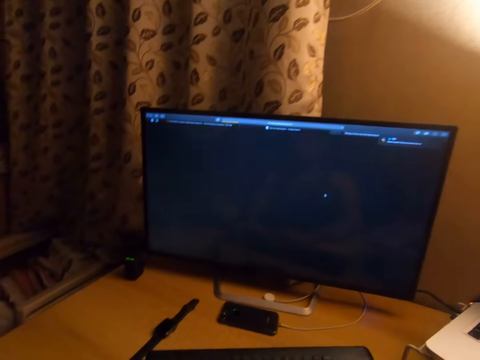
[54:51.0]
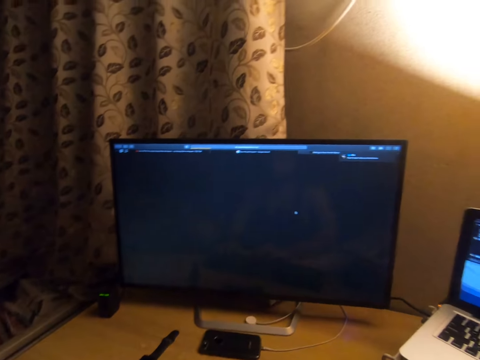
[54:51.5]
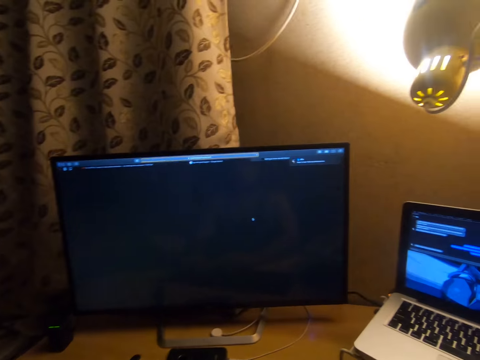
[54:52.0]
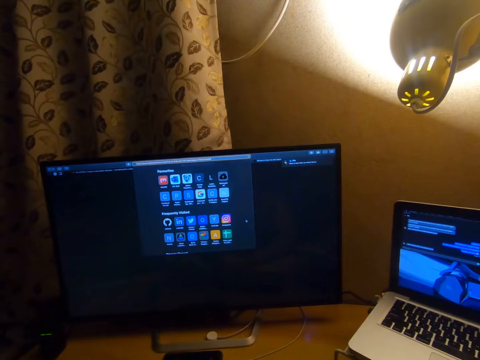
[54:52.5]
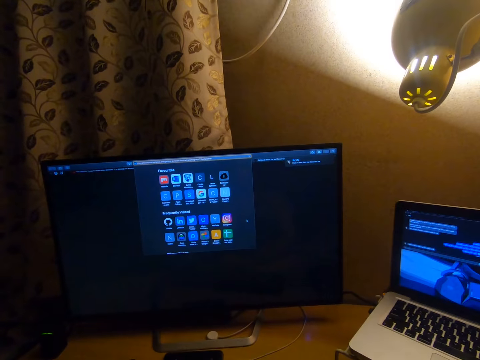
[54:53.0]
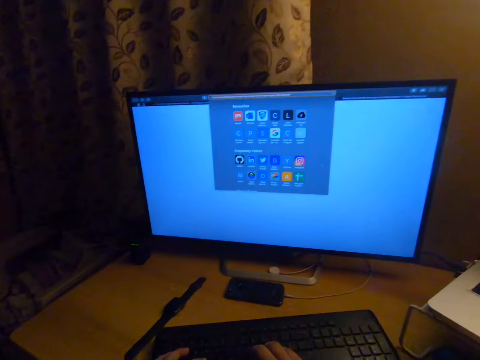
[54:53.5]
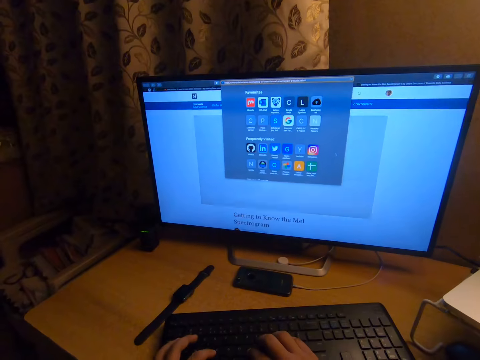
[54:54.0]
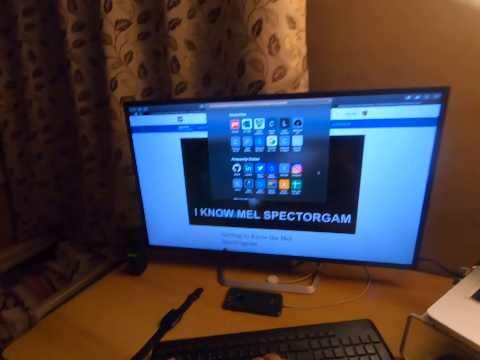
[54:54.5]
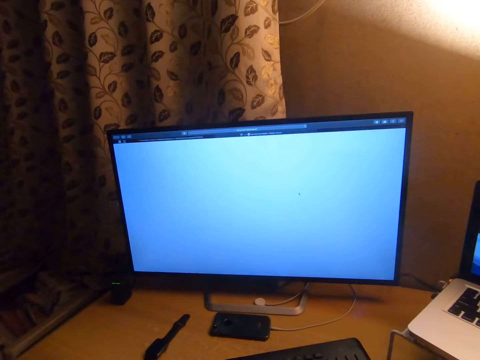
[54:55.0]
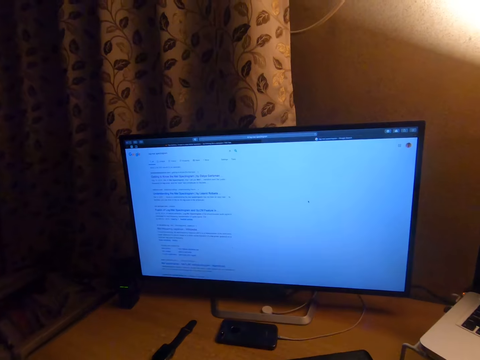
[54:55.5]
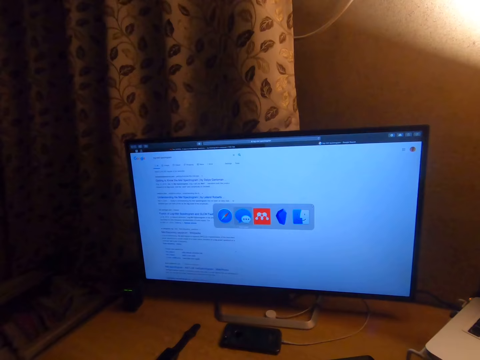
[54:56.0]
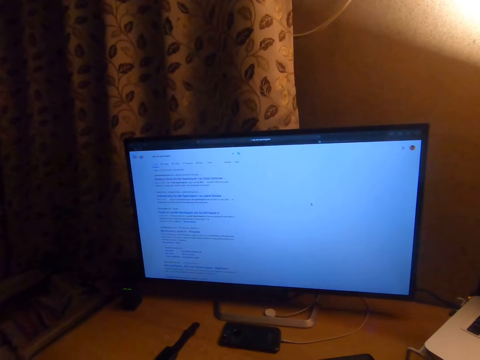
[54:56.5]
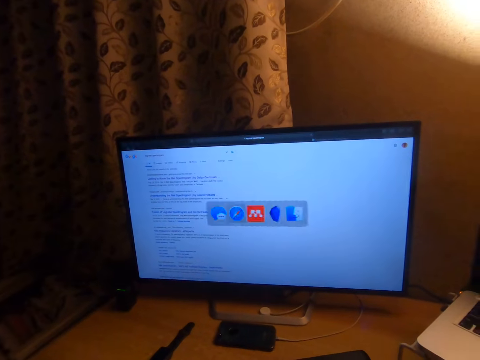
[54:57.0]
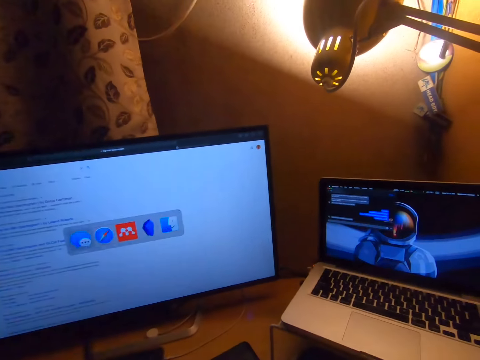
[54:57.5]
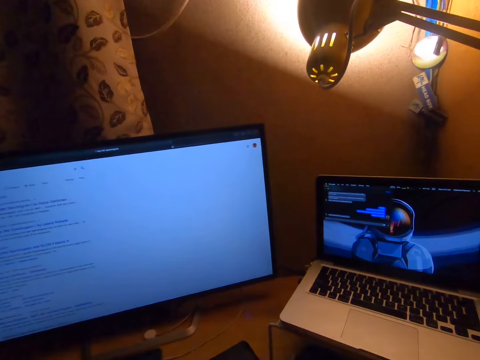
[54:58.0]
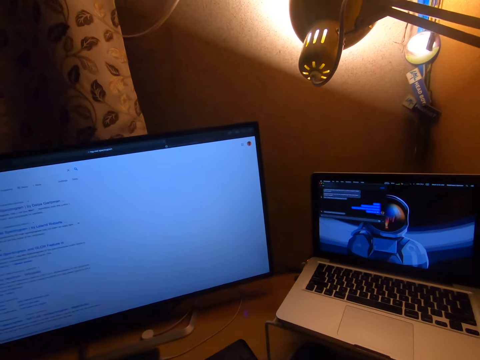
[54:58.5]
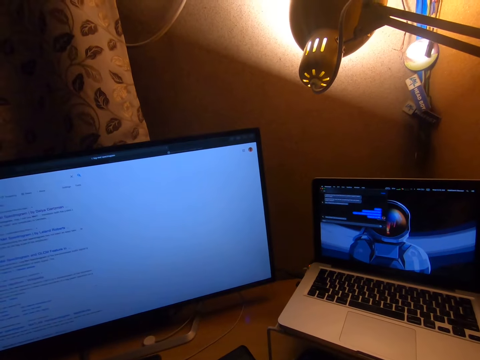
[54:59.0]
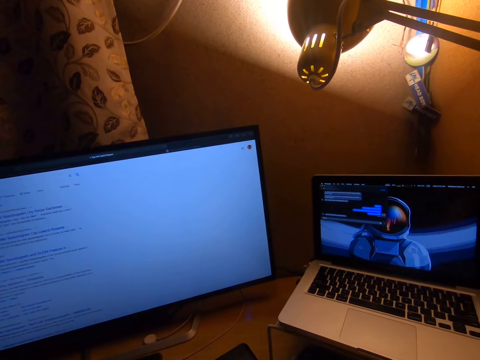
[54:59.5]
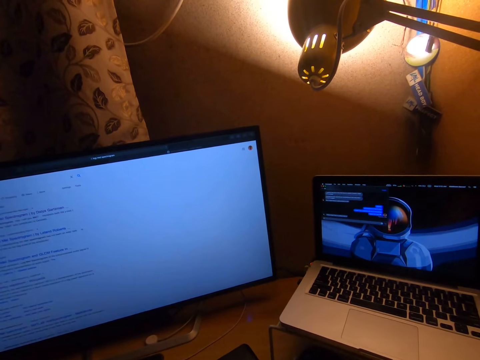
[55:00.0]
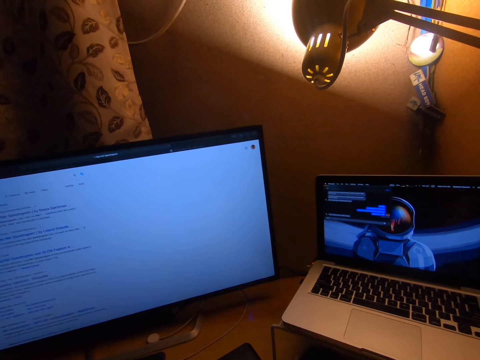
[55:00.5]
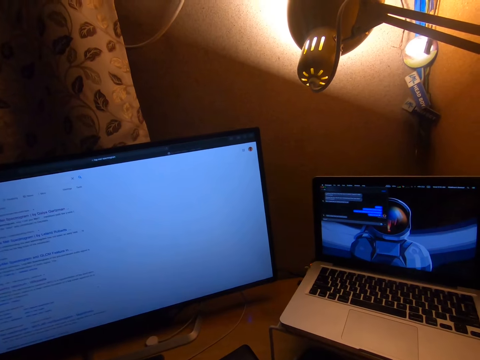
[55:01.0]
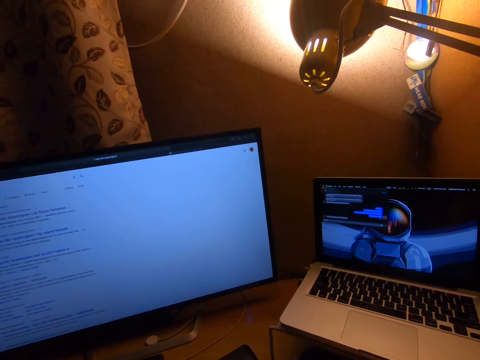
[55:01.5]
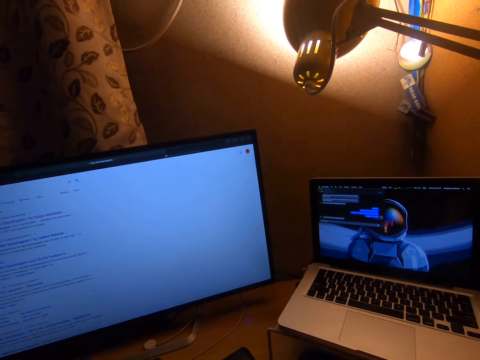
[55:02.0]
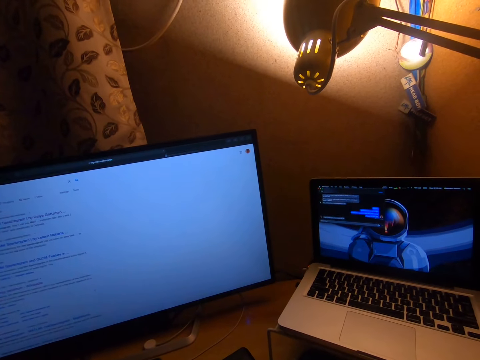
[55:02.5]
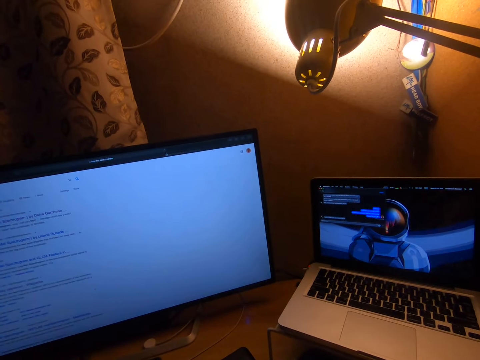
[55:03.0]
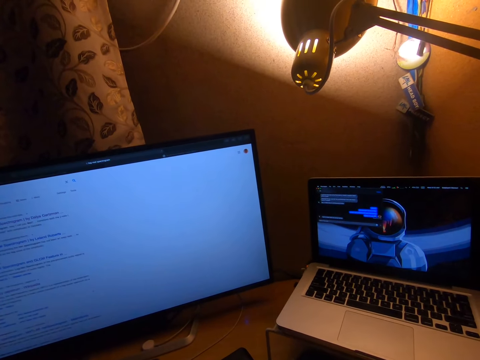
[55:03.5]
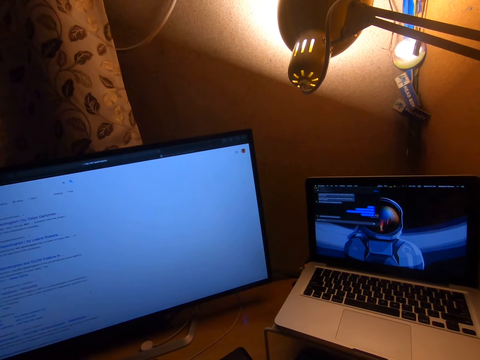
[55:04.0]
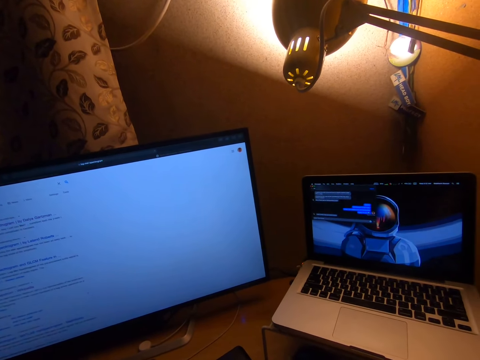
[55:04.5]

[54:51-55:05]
The camera wearer presses the keyboard on the table with his hands. He presses the keyboard again. He studies on the computer. He works on the laptop on the table.

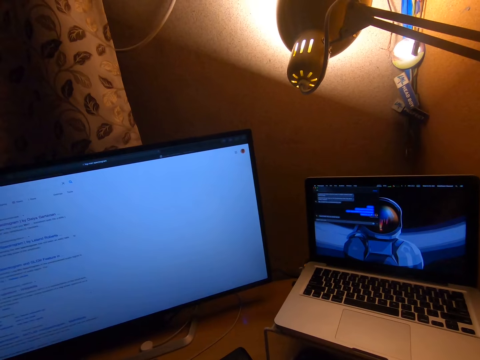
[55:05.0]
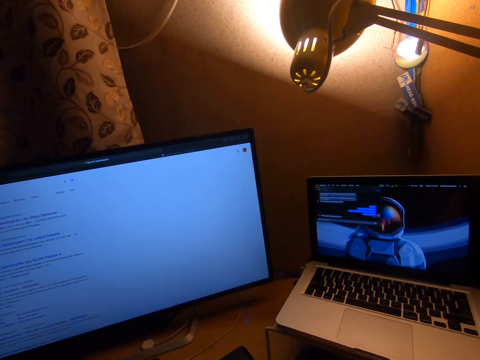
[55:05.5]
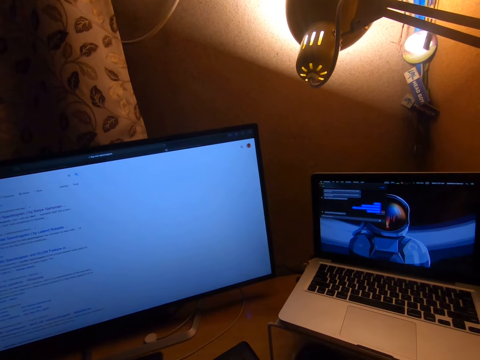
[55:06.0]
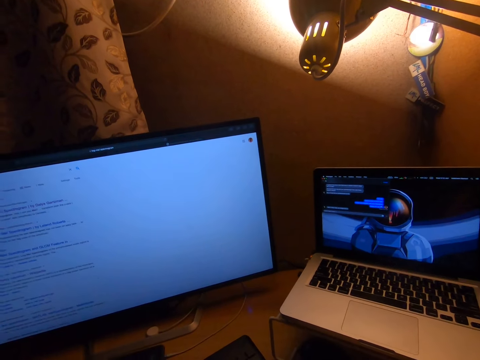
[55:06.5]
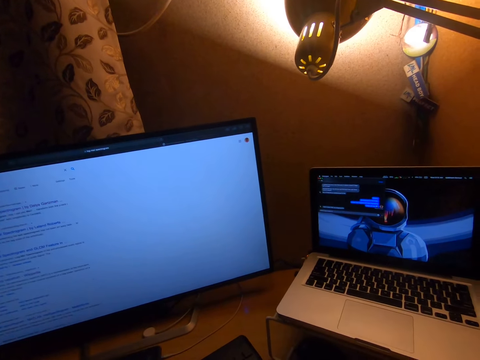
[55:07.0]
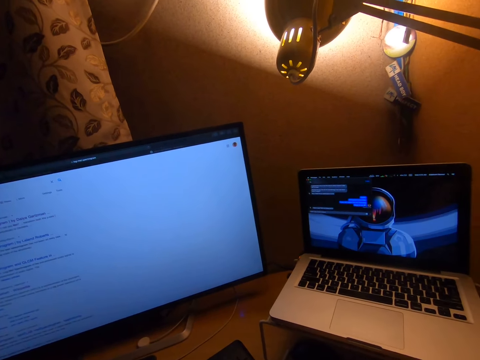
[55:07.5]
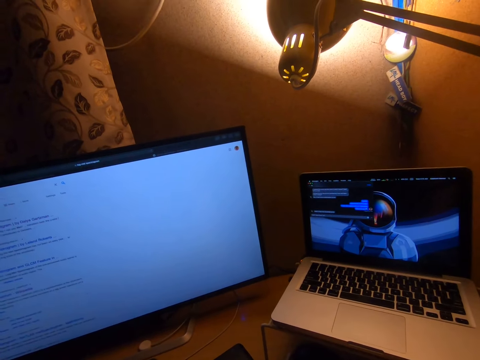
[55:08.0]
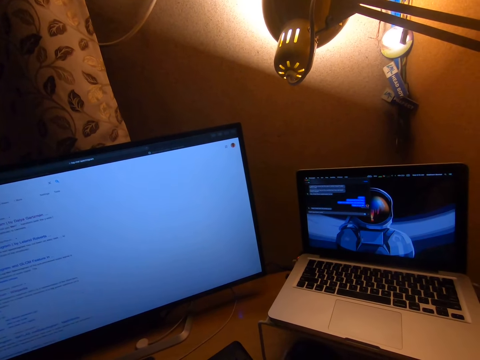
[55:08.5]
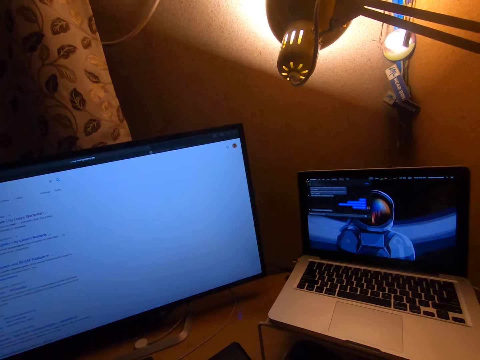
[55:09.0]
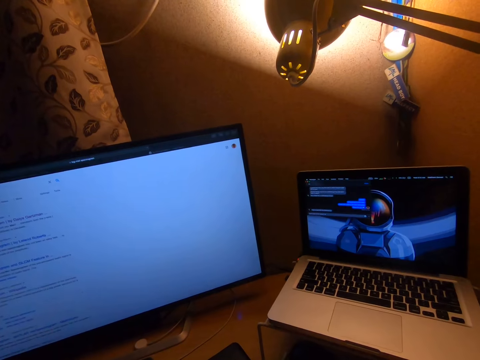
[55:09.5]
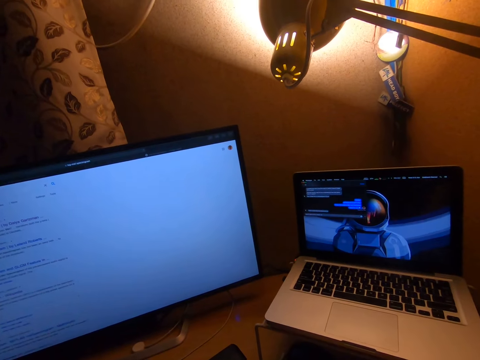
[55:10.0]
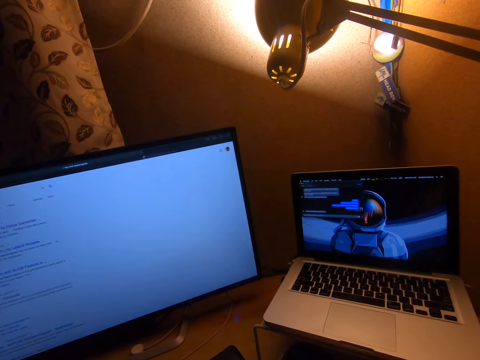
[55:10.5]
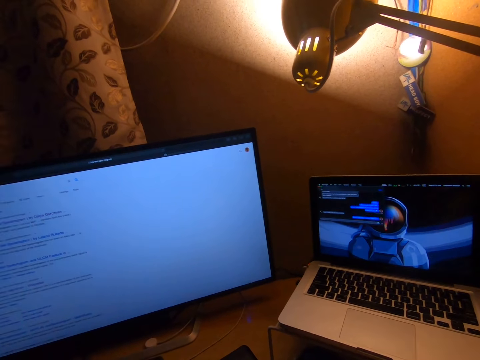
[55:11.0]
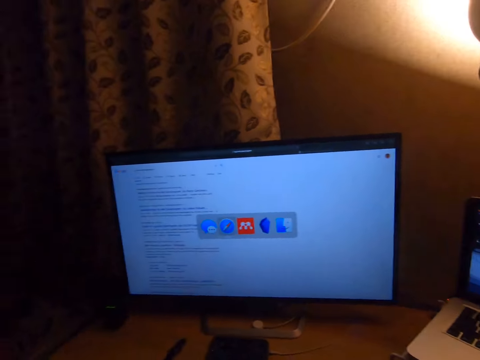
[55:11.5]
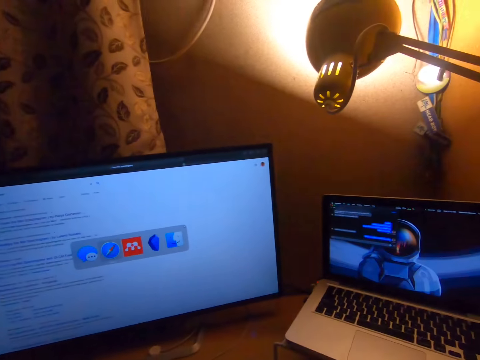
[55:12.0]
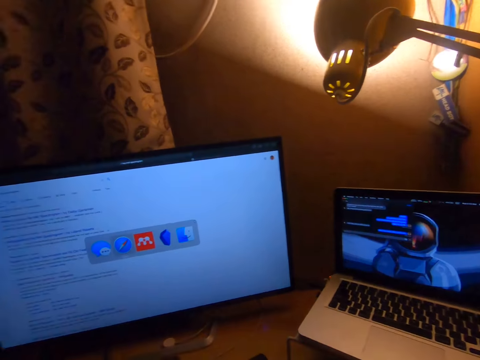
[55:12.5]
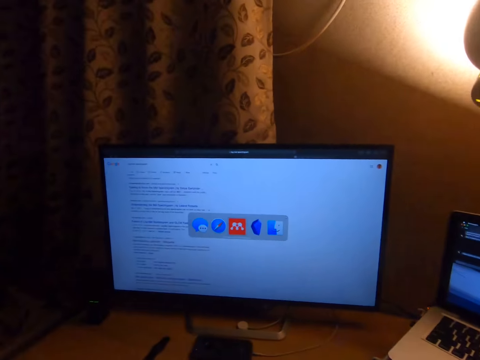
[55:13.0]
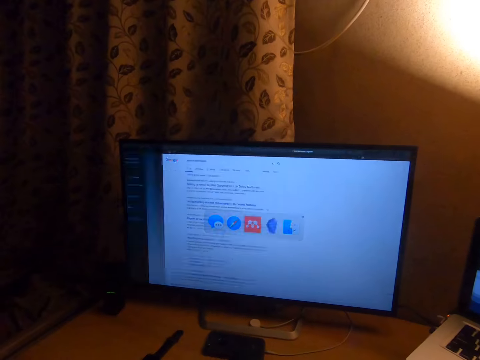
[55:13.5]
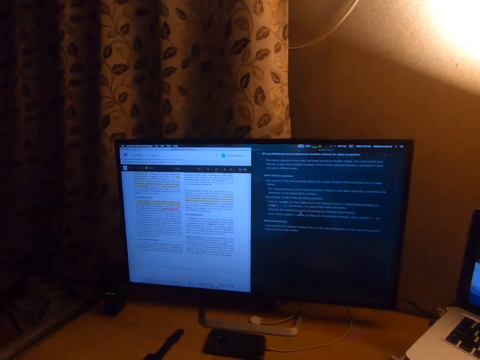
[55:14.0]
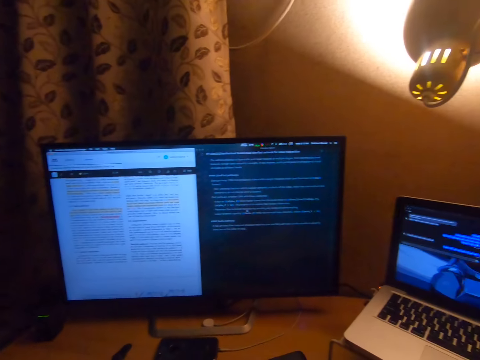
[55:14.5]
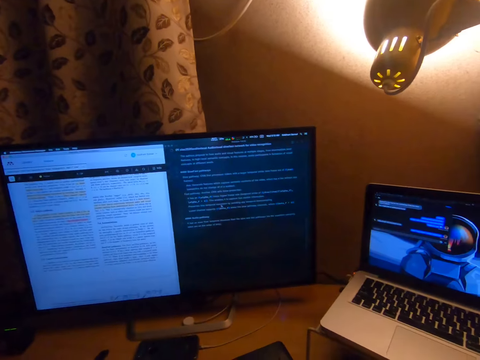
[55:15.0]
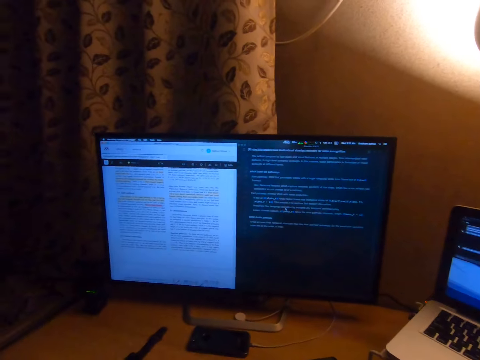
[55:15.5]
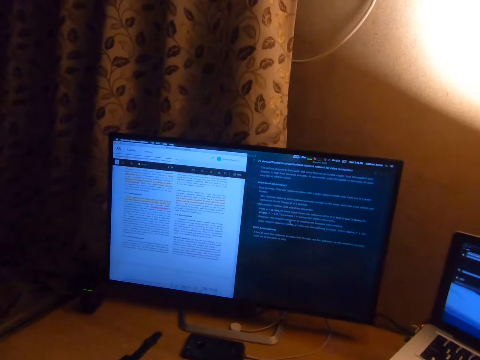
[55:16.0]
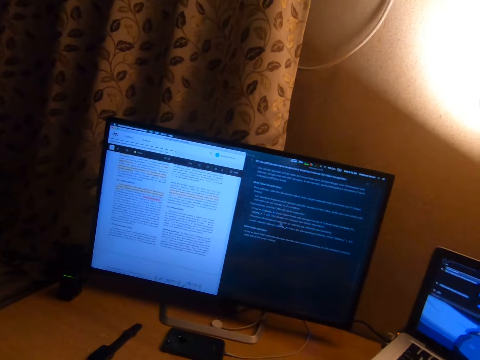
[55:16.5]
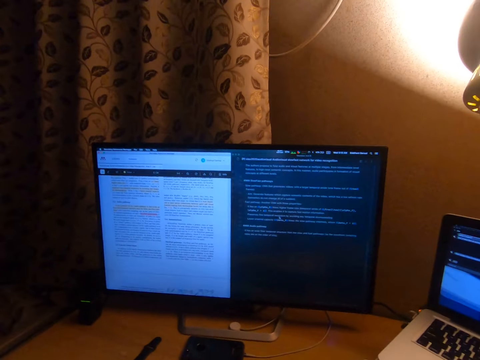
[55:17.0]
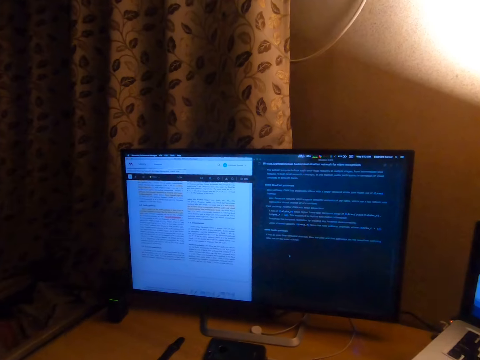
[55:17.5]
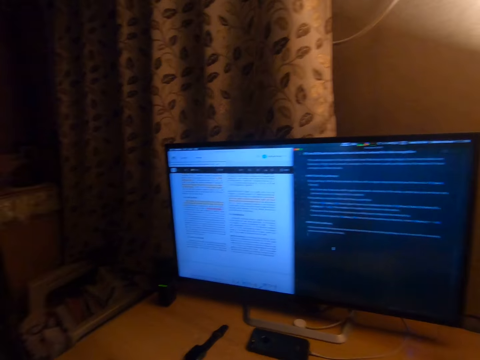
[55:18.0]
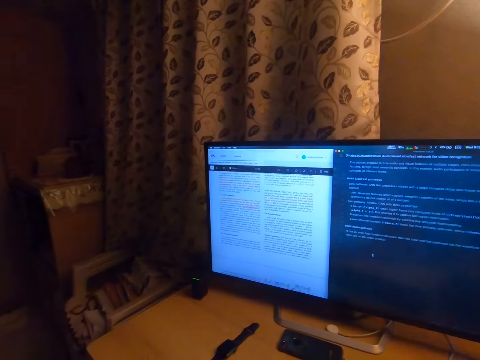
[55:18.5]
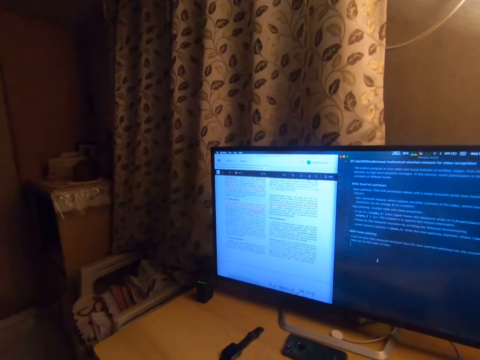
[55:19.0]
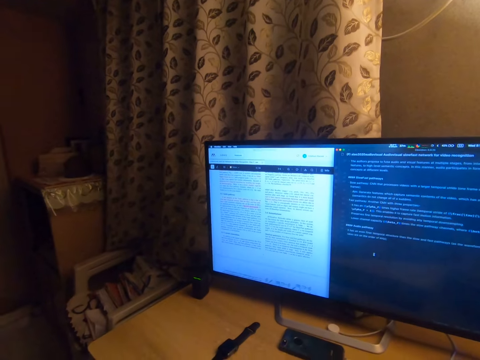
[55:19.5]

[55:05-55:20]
The camera wearer works on the desktop computer on the table. They study on the computer.
